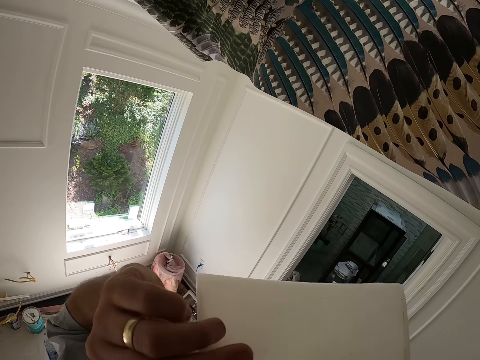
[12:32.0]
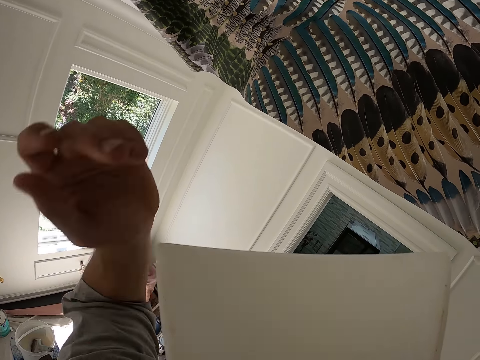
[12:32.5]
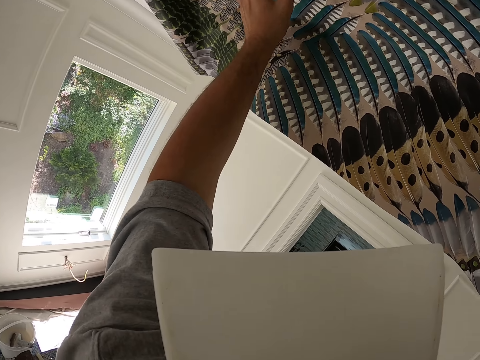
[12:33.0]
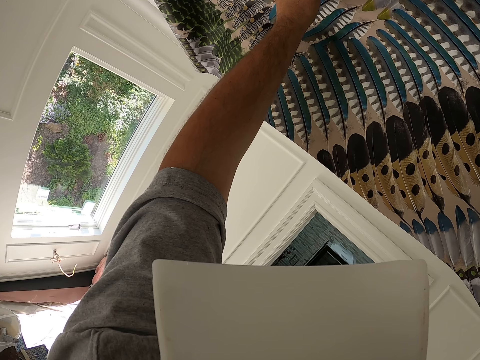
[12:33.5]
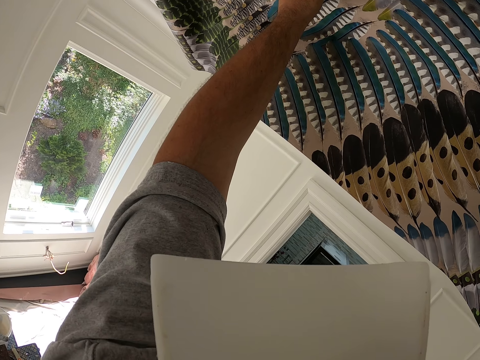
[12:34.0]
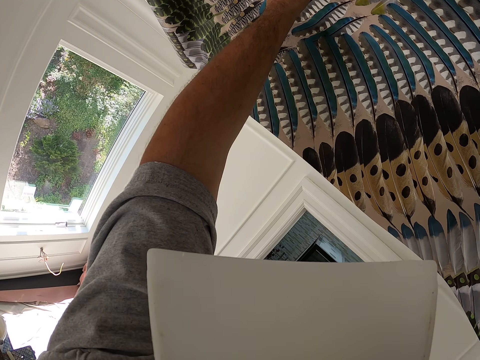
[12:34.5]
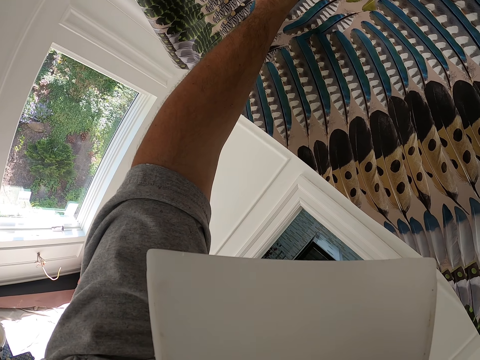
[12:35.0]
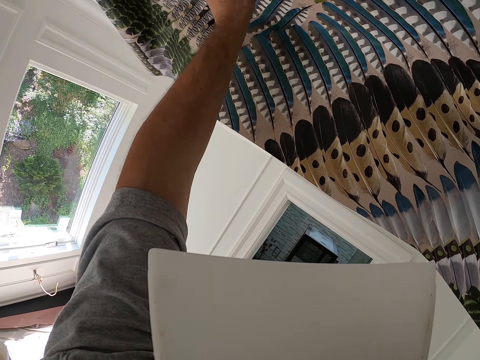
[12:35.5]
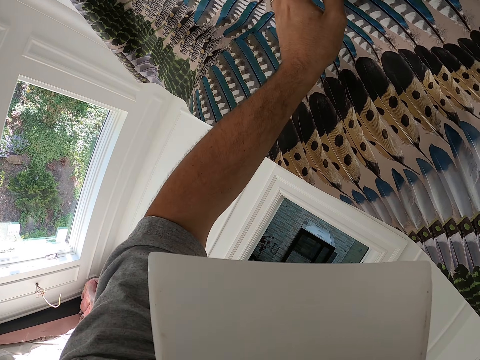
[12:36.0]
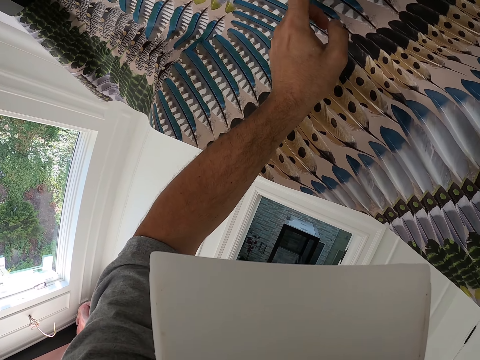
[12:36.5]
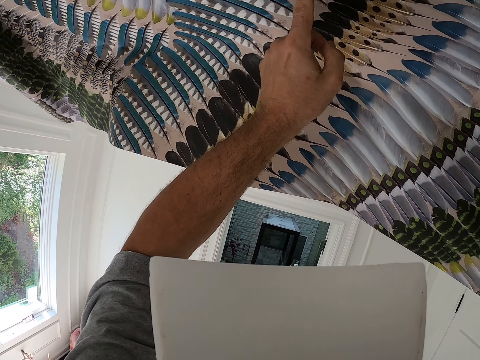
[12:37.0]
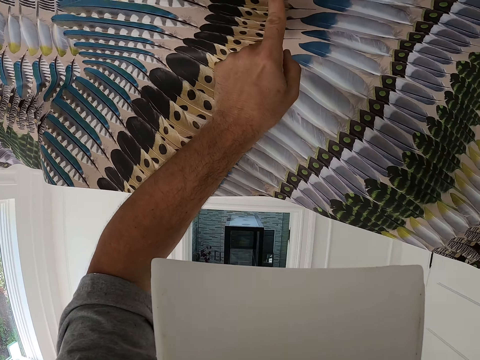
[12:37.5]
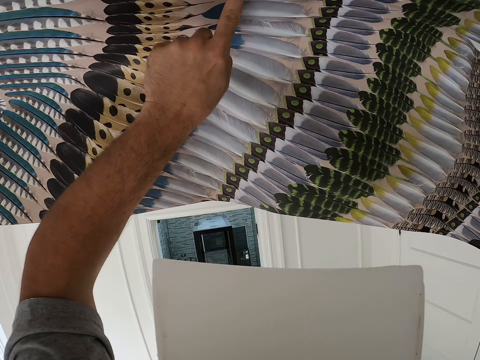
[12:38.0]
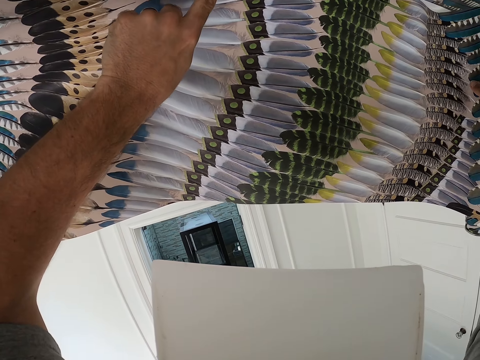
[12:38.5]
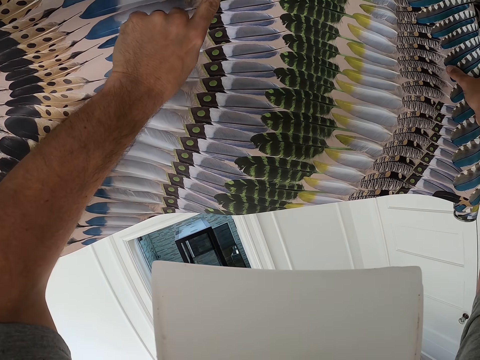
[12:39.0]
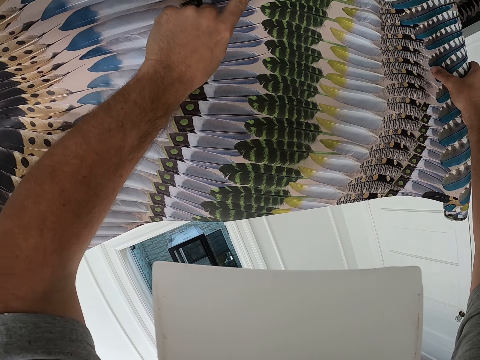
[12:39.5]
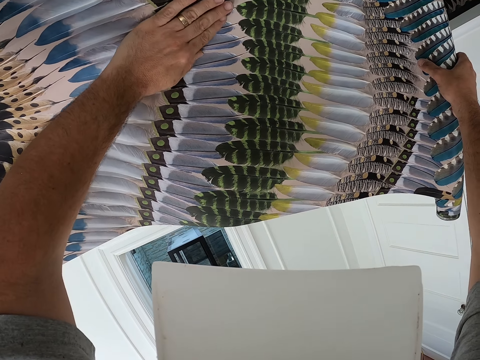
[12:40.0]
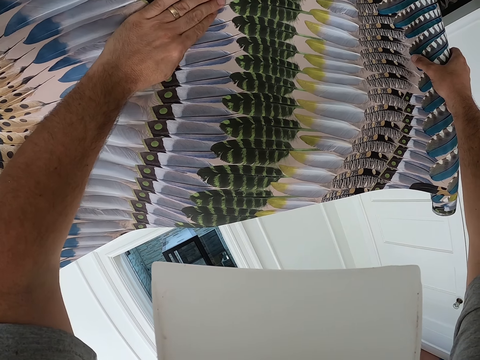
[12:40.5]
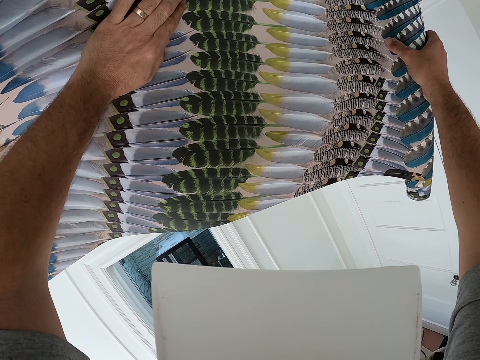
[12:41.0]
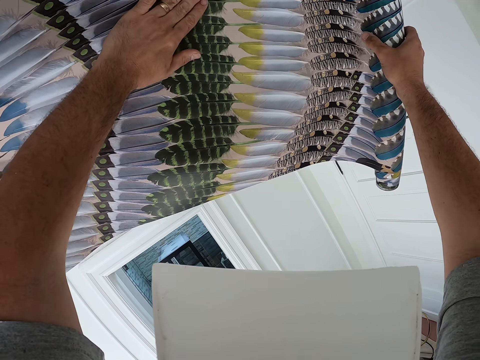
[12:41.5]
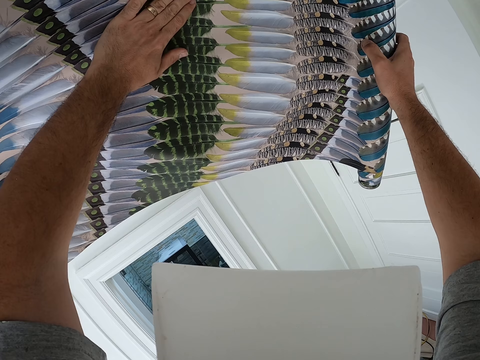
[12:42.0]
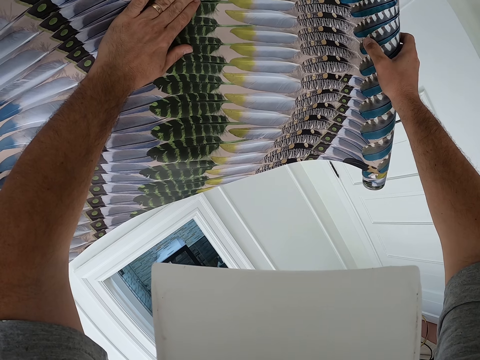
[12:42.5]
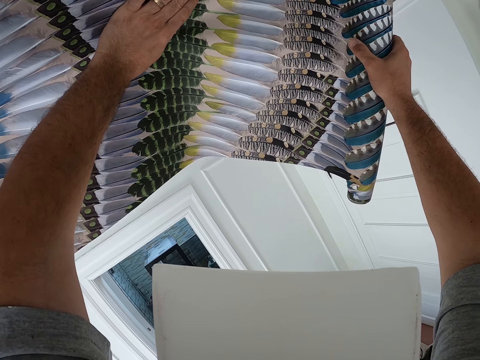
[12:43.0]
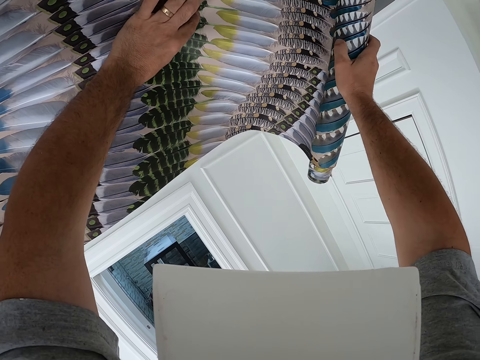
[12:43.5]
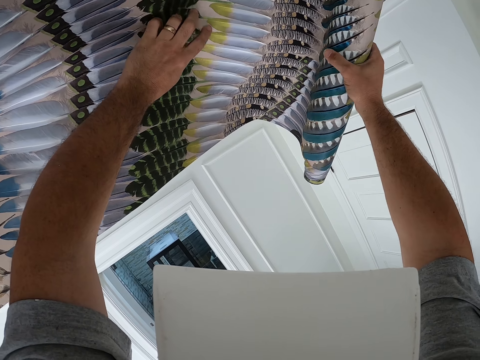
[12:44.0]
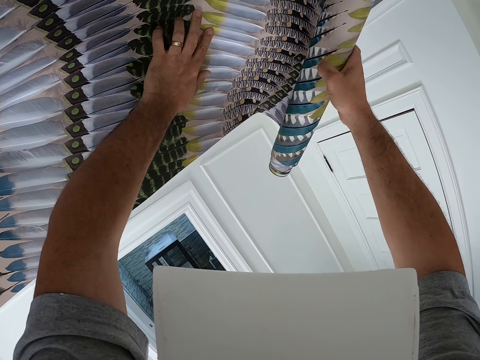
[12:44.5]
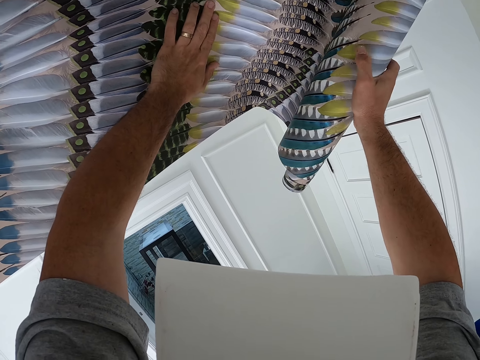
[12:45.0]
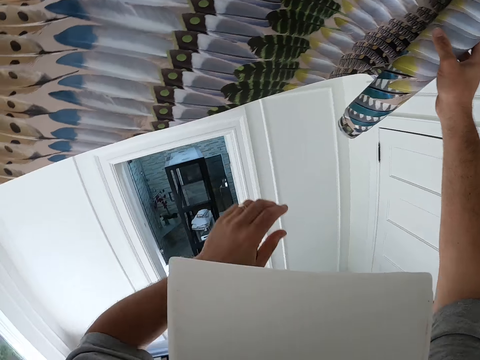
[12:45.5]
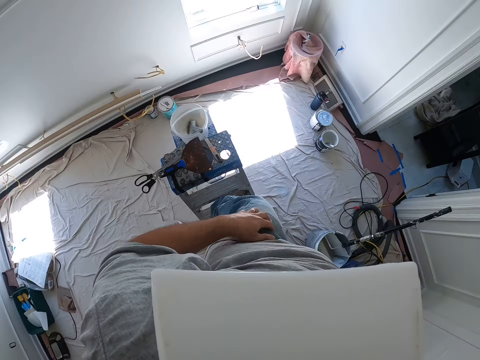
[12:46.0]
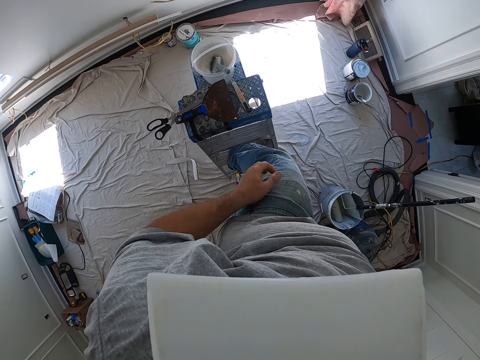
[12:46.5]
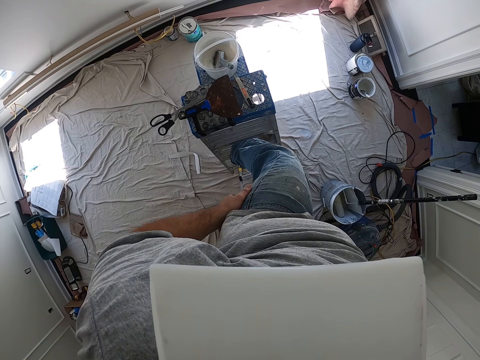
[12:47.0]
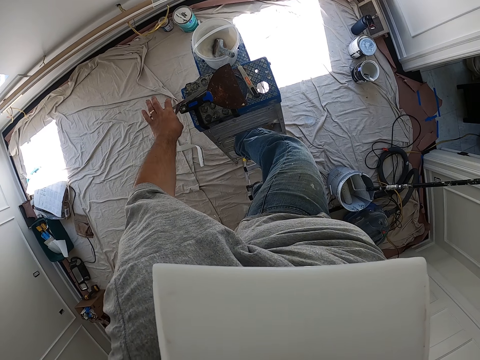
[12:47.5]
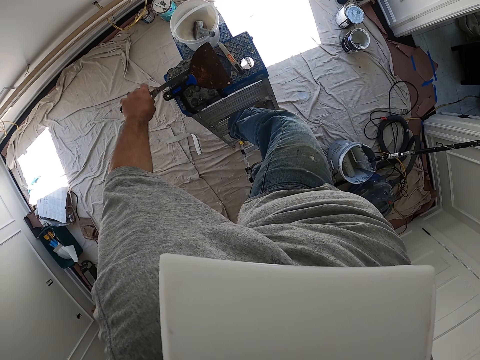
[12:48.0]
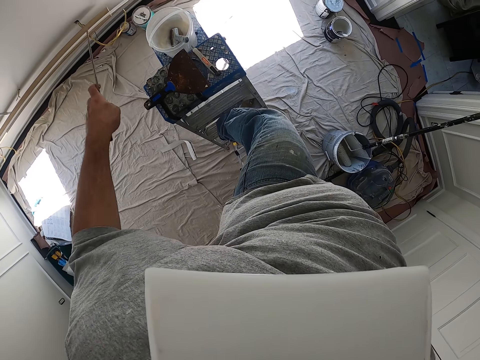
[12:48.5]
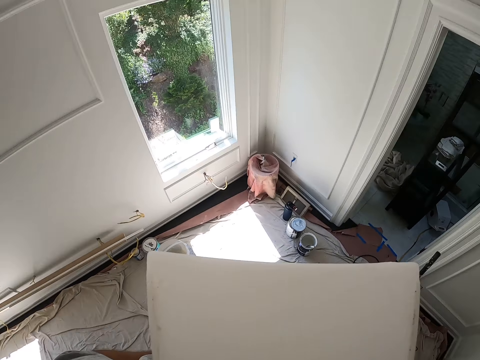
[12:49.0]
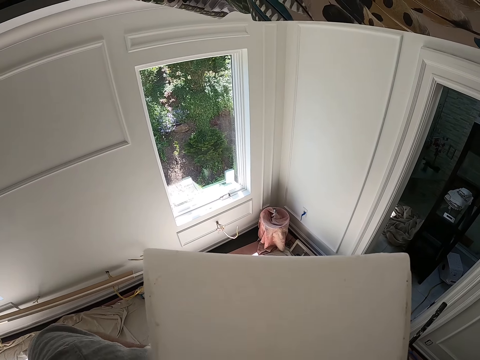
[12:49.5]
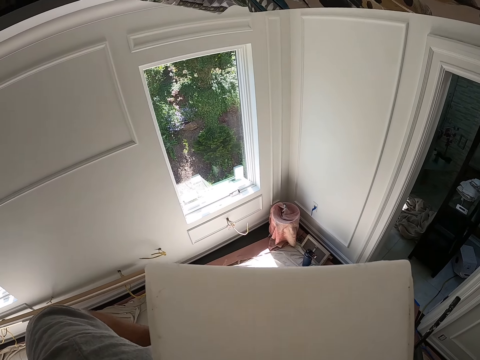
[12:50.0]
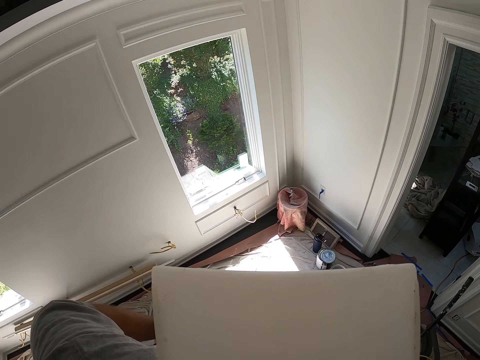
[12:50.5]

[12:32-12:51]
The camera wearer puts the plastic scraper in his mouth. He smoothens the wallpaper on the ceiling with his finger. He sticks the wallpaper on the ceiling. He touches his jeans pocket. He picks a pair of scissors from the step ladder.

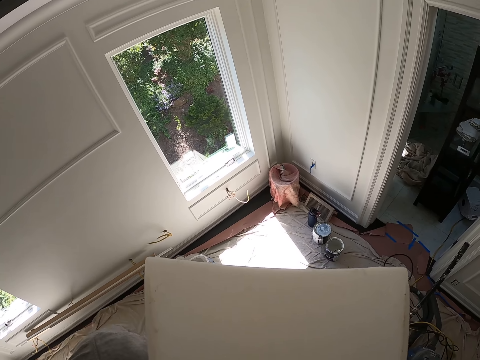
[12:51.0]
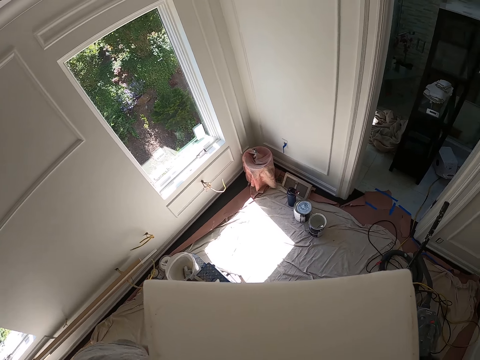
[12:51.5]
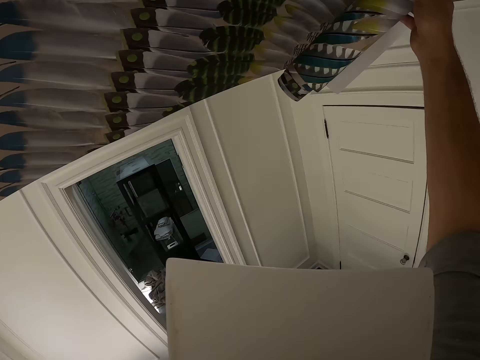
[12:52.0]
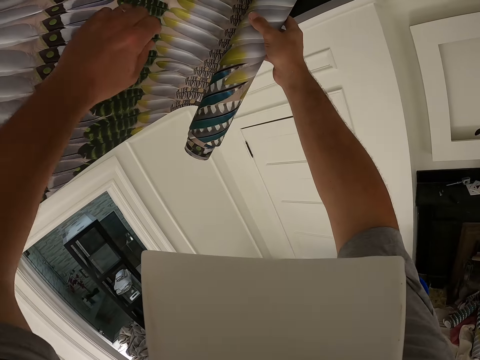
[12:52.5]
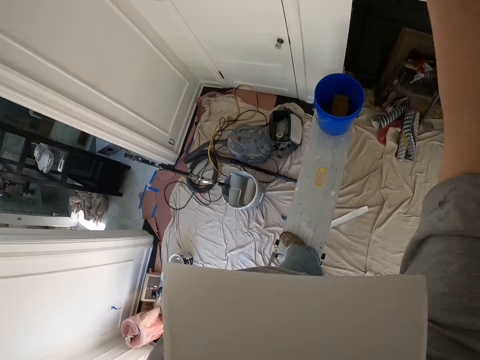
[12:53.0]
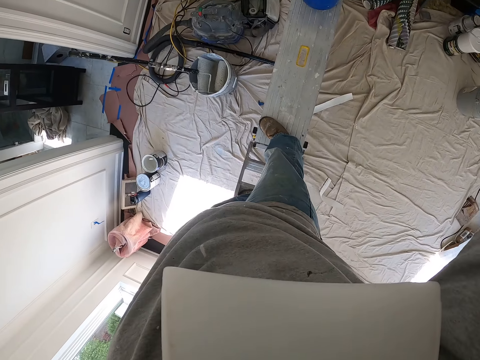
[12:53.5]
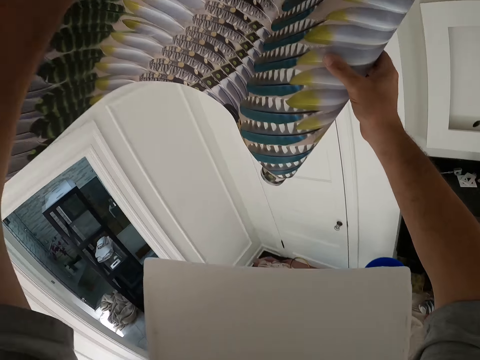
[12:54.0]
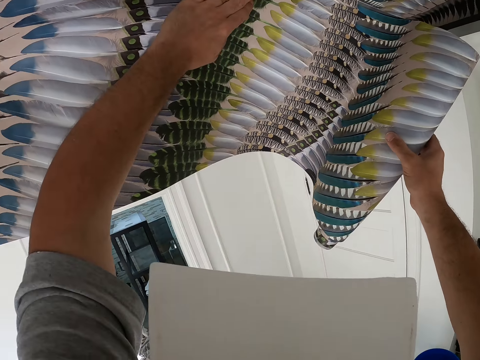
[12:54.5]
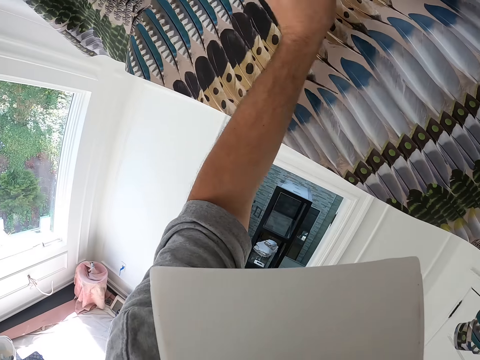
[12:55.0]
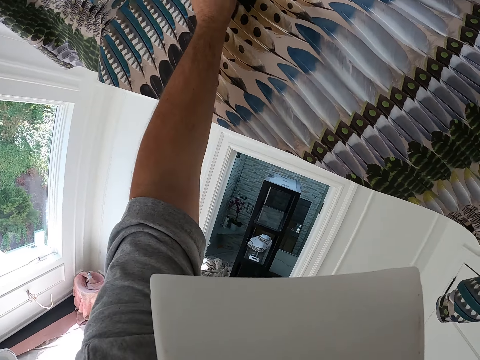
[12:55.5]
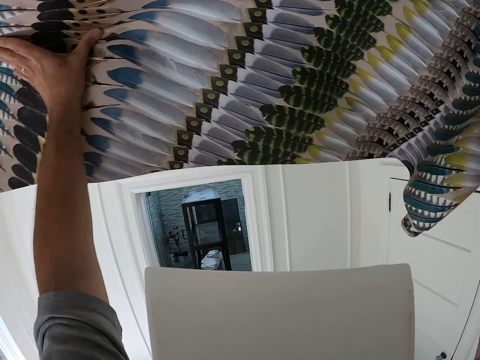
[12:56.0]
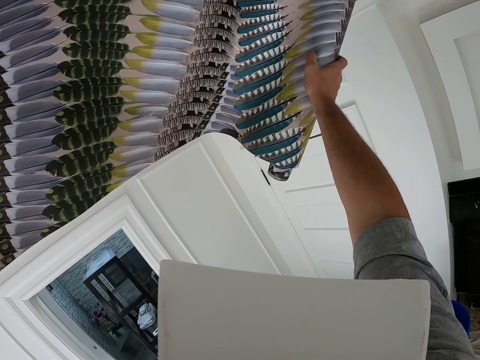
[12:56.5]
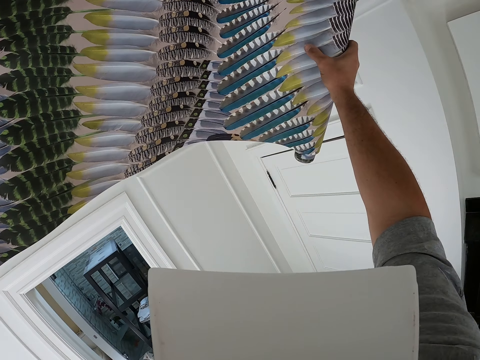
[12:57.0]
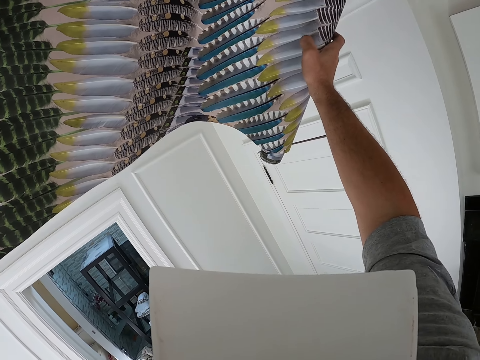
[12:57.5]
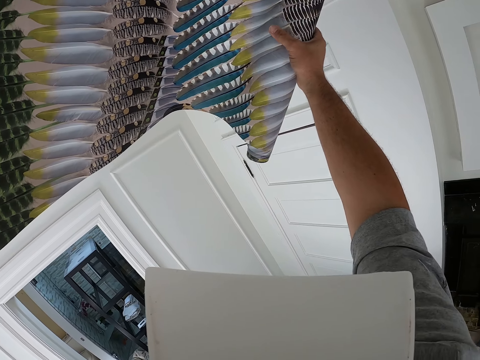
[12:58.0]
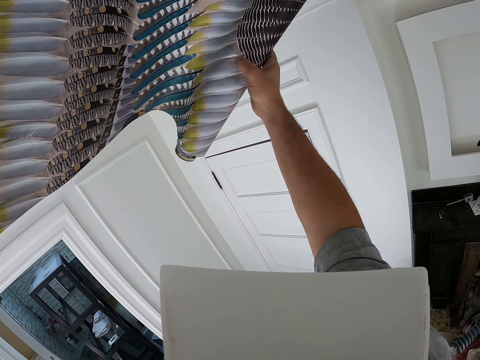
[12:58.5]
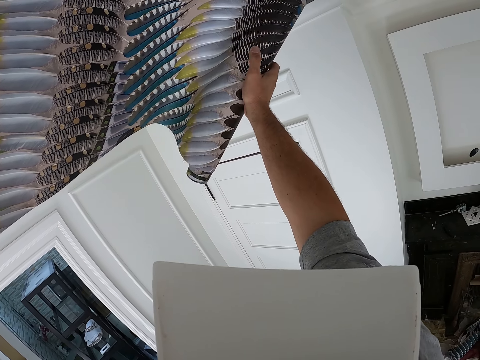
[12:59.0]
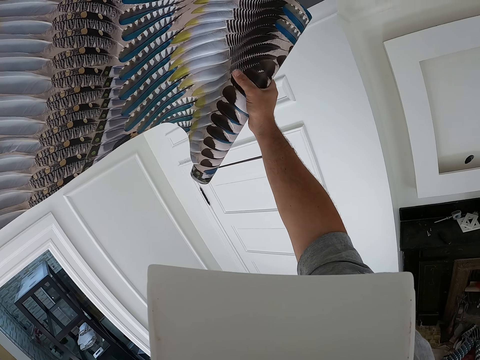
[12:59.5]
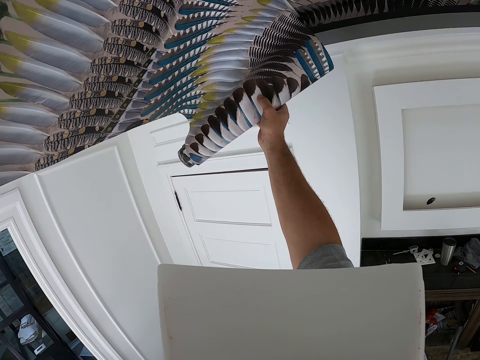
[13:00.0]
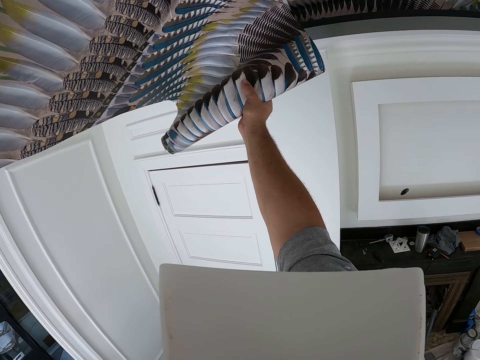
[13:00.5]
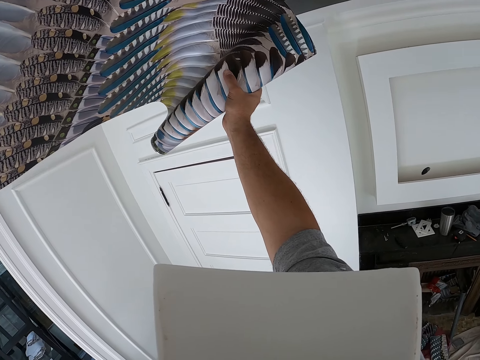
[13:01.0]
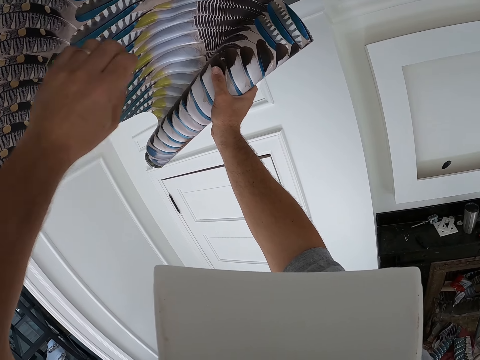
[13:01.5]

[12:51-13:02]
The camera wearer sticks the wallpaper on the ceiling. They spread the chart.
